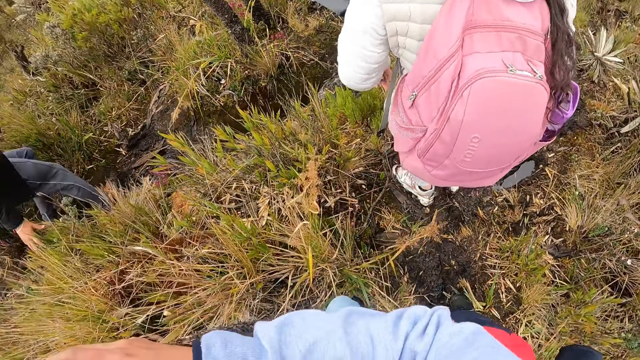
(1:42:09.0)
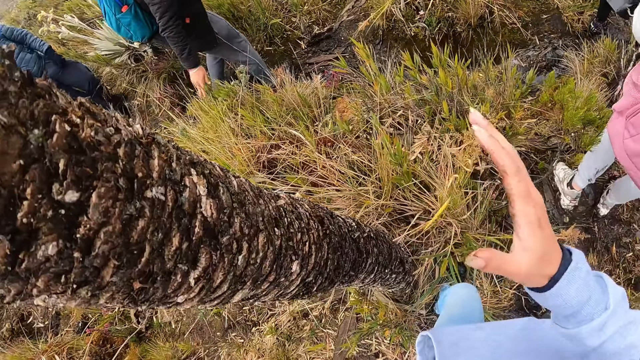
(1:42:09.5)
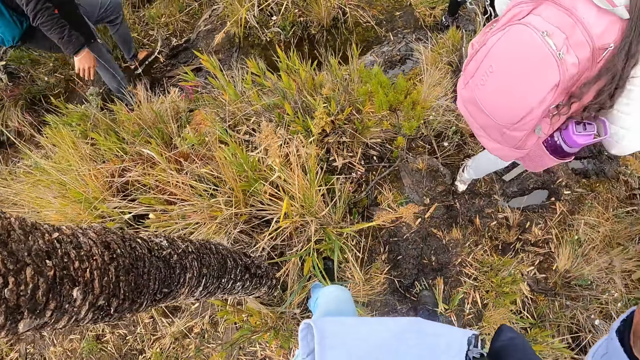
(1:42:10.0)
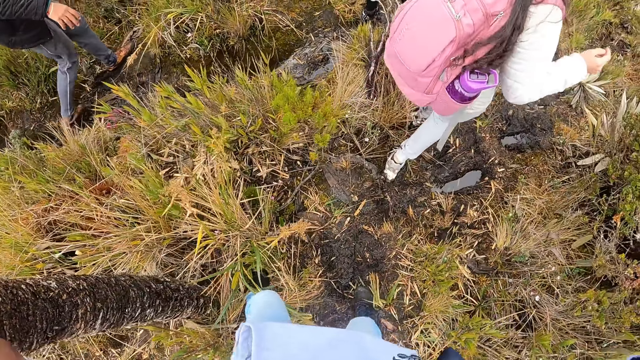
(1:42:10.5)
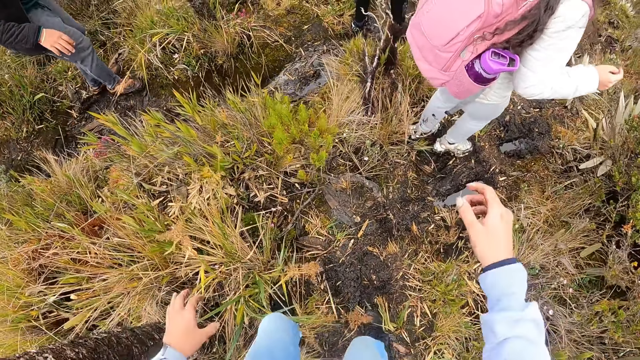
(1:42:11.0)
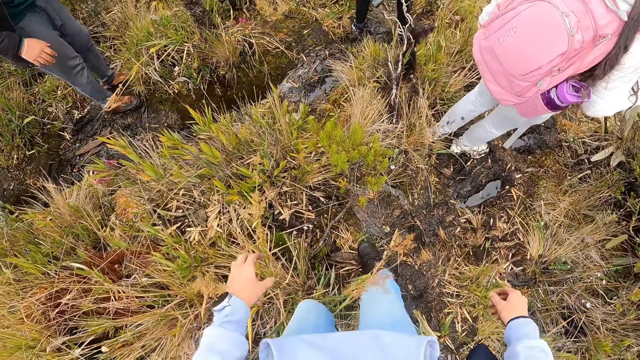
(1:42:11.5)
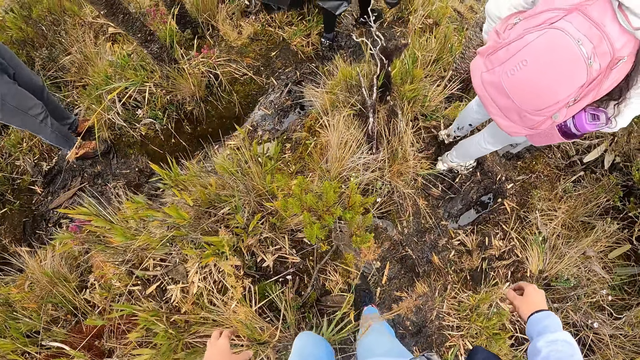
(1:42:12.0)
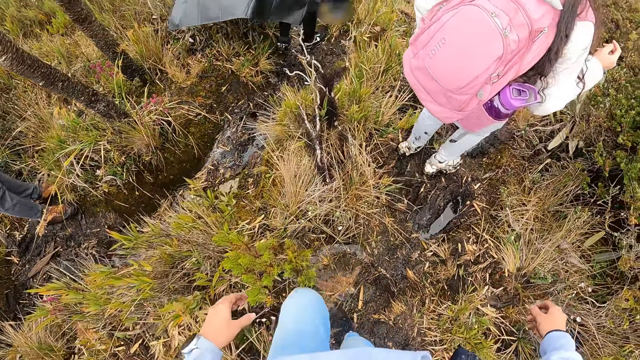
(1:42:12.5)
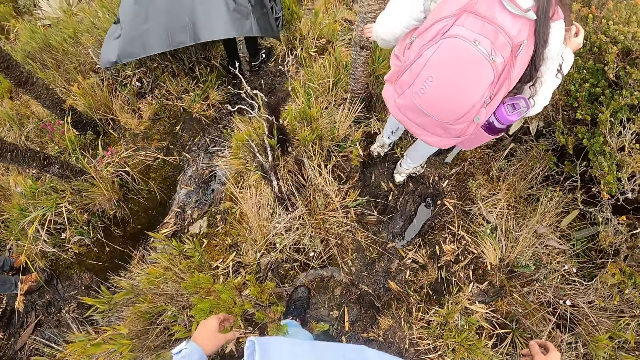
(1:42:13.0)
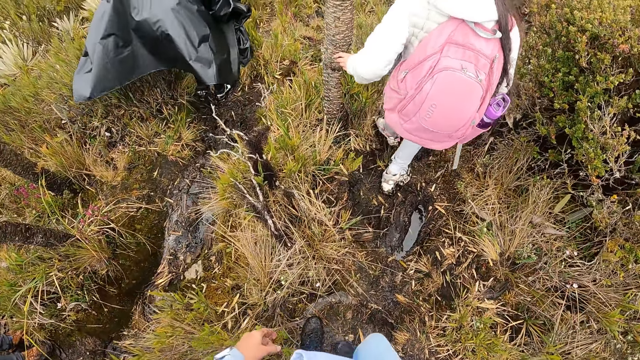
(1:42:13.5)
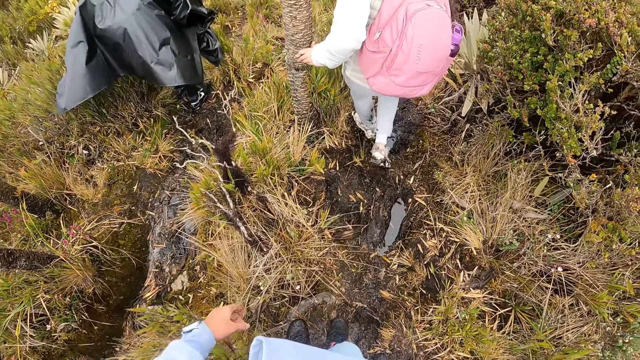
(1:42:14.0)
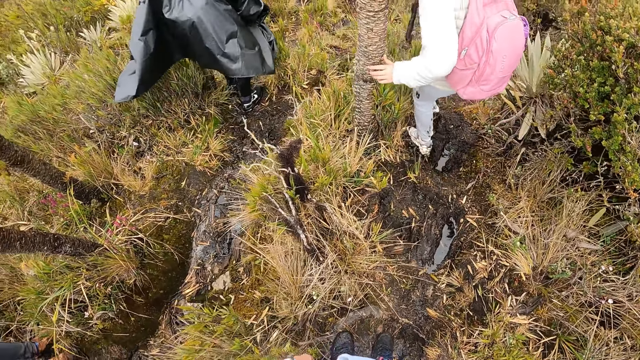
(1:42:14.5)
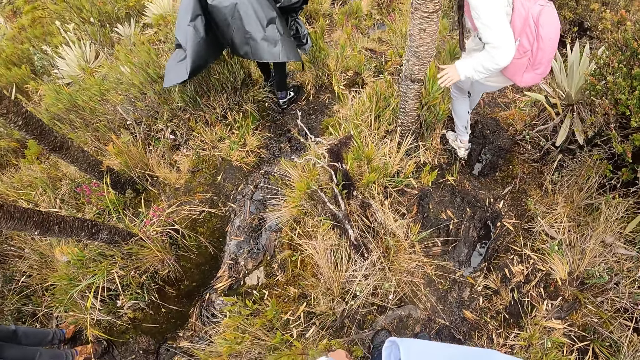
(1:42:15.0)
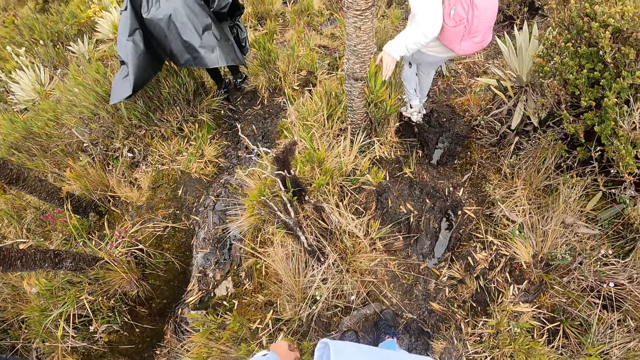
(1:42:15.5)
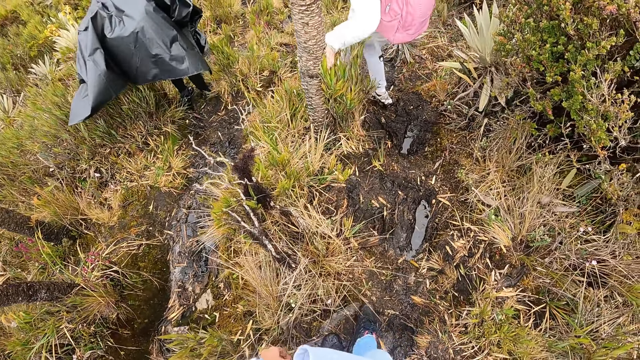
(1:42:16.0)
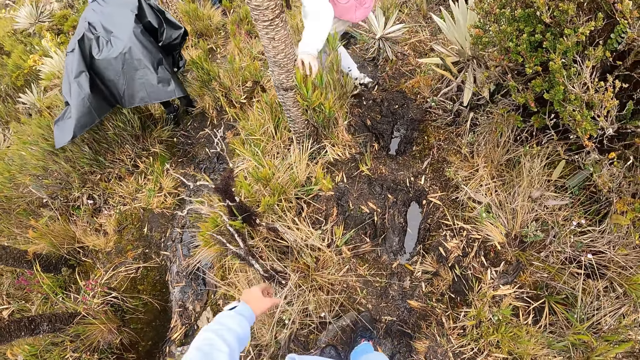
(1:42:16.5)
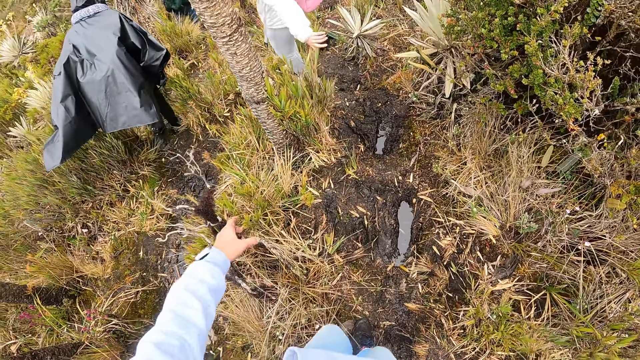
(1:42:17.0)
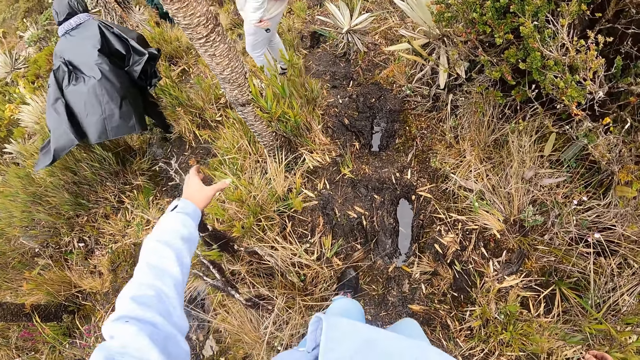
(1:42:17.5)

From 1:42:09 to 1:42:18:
The camera wearer holds the tree with her right hand.

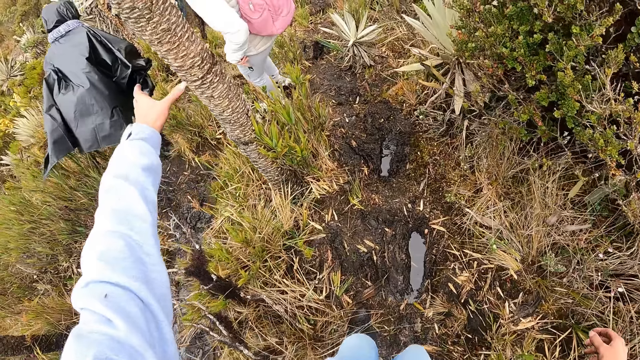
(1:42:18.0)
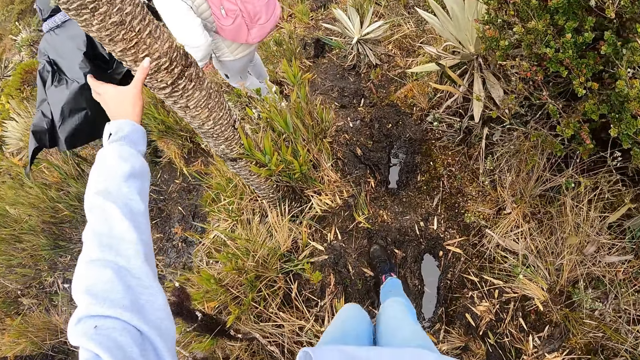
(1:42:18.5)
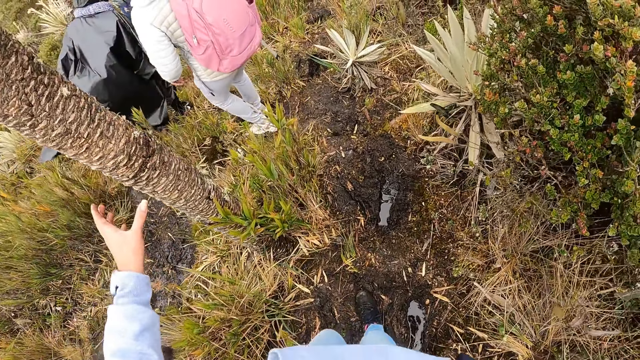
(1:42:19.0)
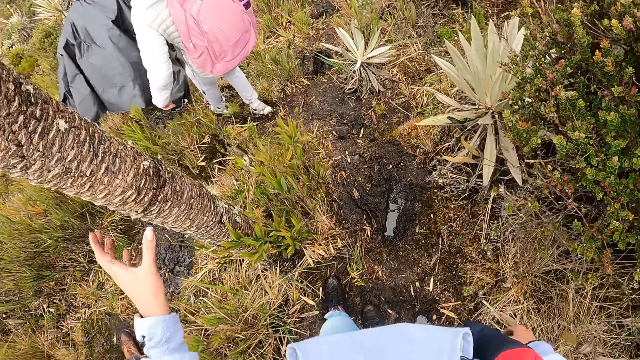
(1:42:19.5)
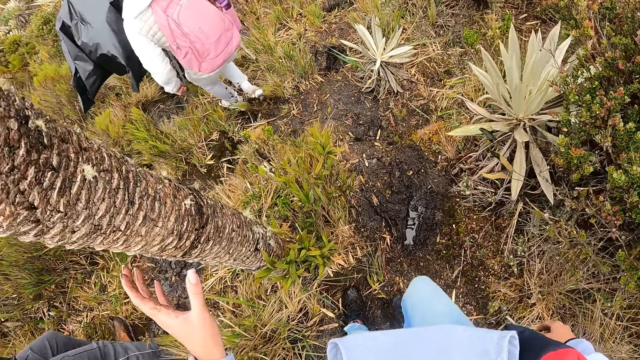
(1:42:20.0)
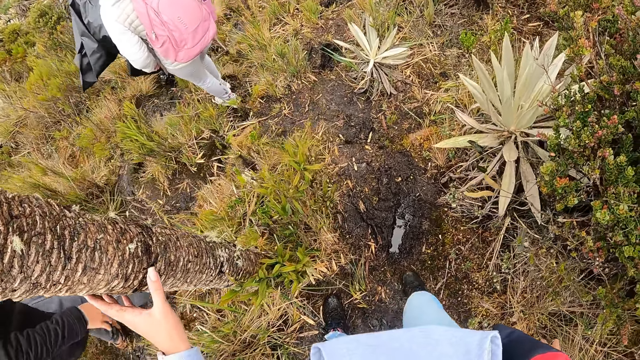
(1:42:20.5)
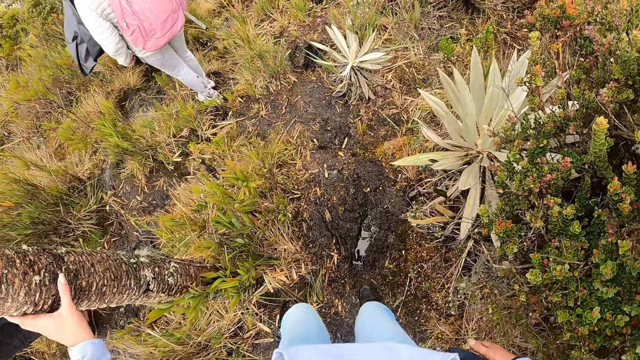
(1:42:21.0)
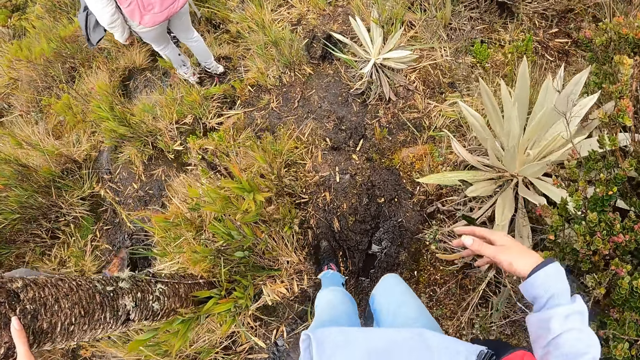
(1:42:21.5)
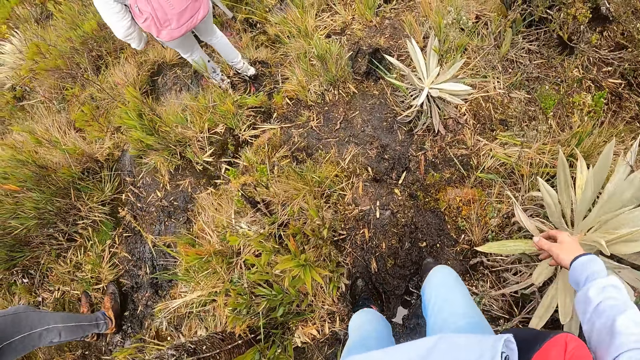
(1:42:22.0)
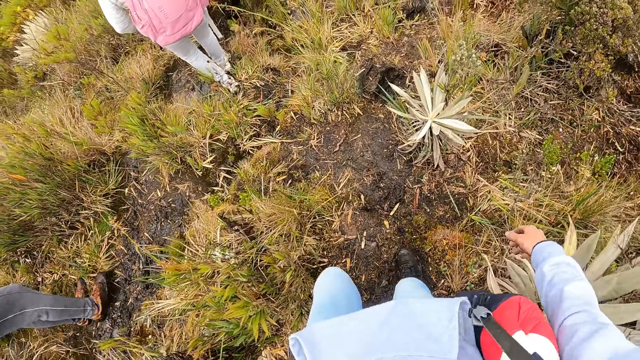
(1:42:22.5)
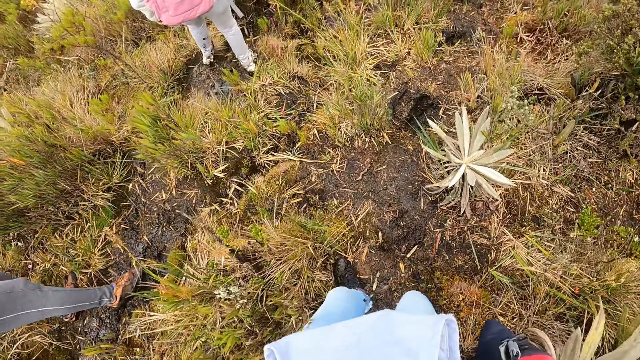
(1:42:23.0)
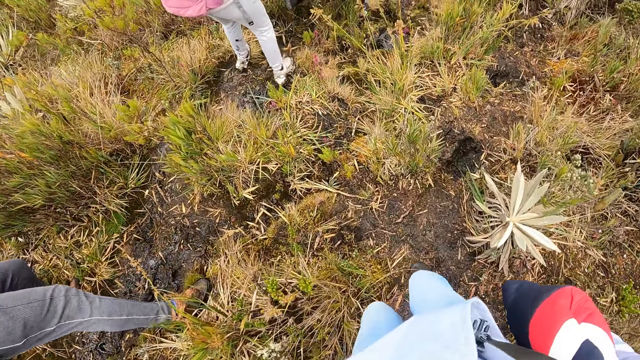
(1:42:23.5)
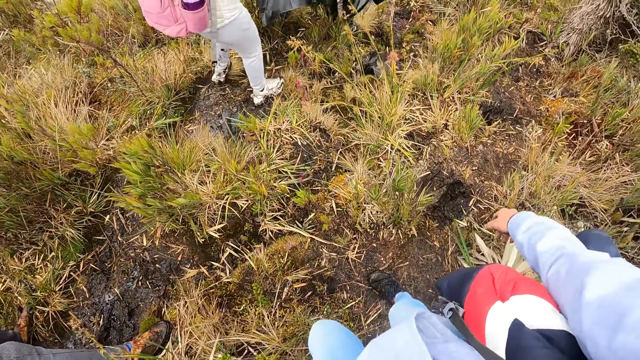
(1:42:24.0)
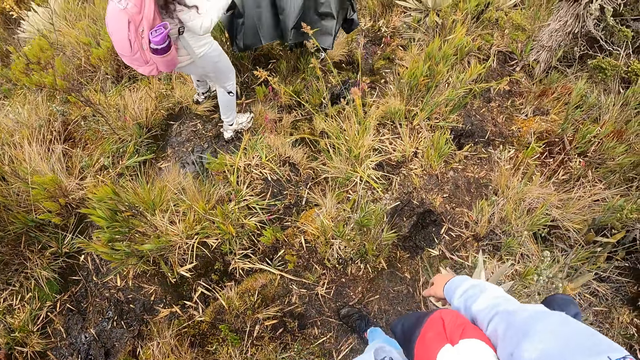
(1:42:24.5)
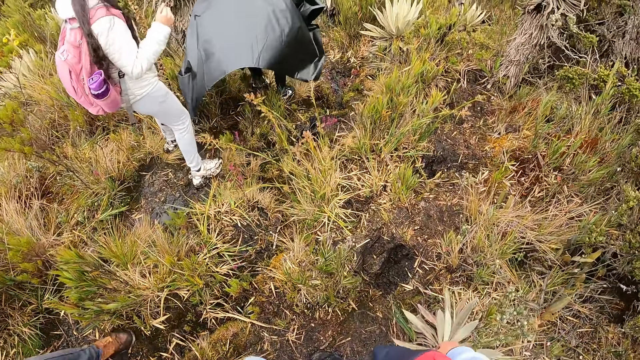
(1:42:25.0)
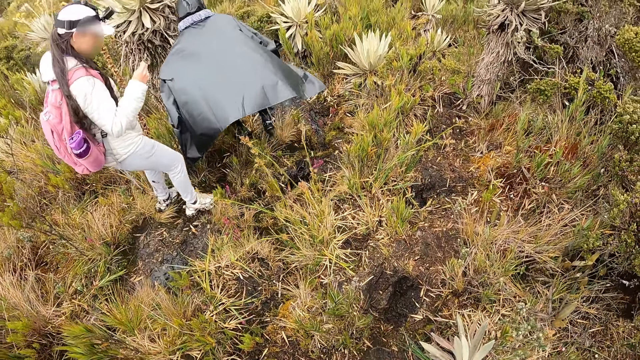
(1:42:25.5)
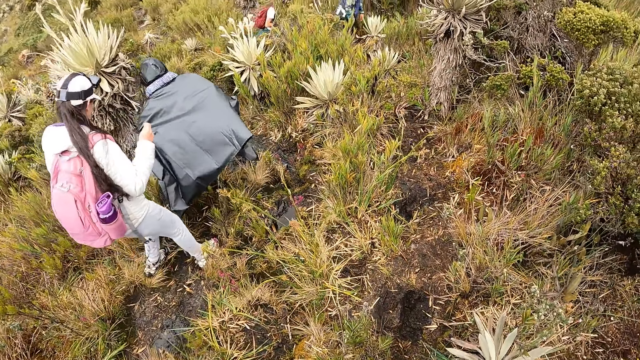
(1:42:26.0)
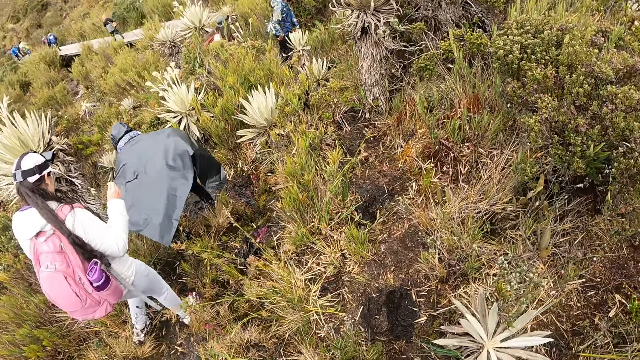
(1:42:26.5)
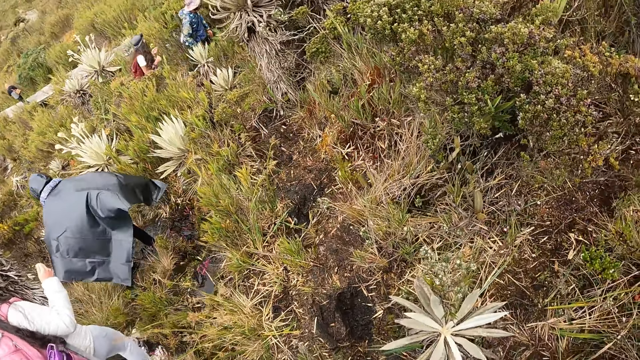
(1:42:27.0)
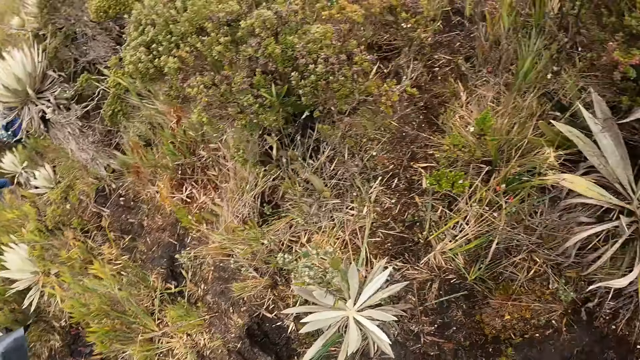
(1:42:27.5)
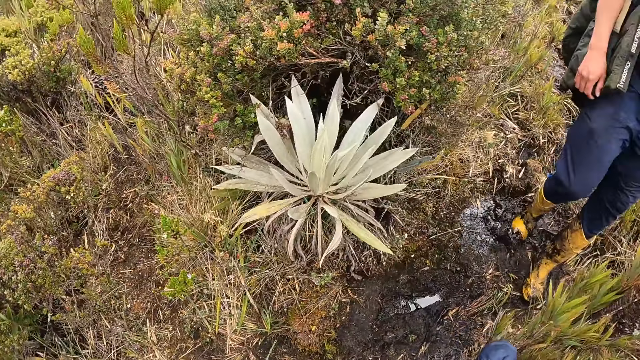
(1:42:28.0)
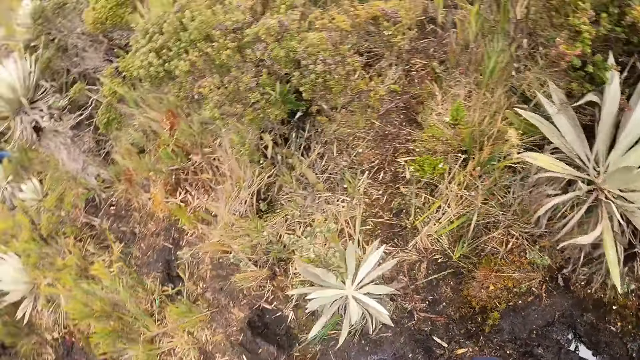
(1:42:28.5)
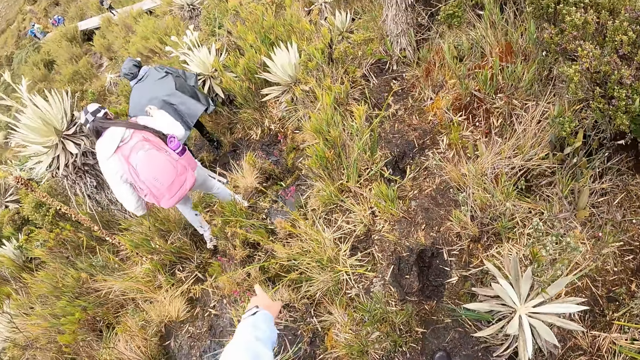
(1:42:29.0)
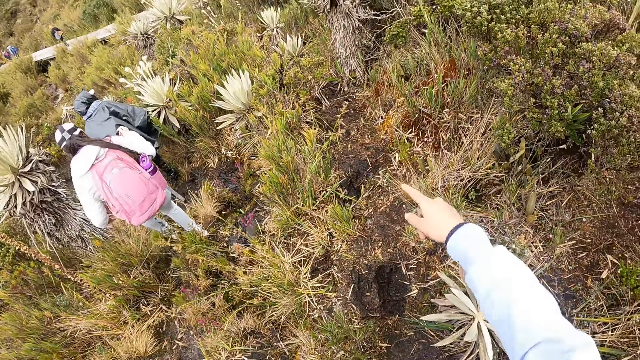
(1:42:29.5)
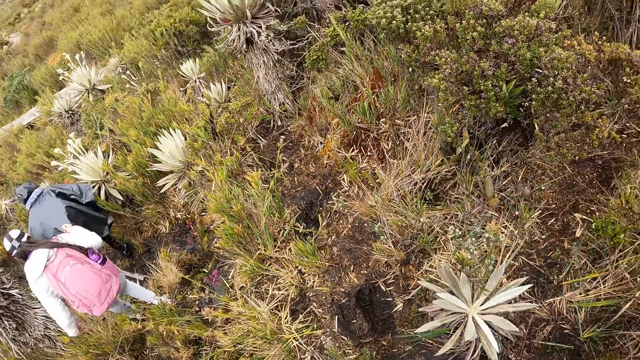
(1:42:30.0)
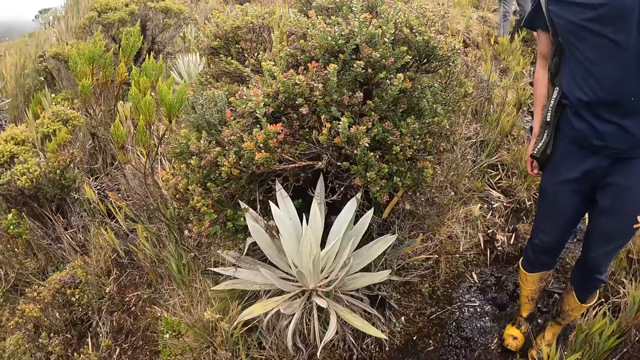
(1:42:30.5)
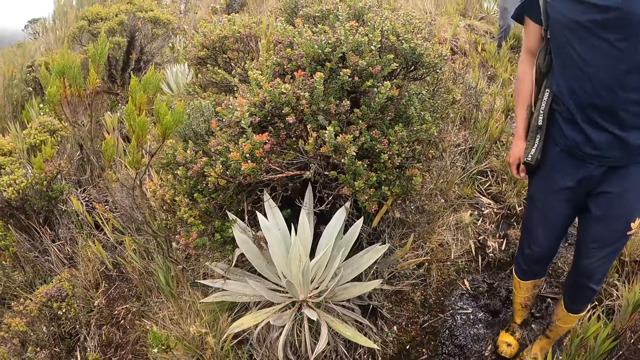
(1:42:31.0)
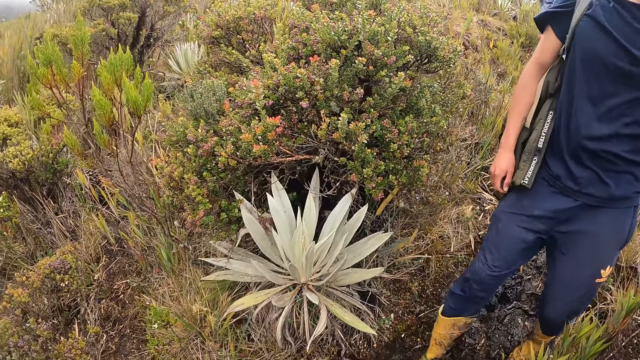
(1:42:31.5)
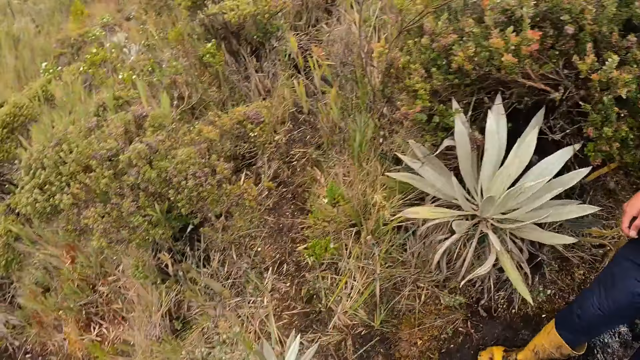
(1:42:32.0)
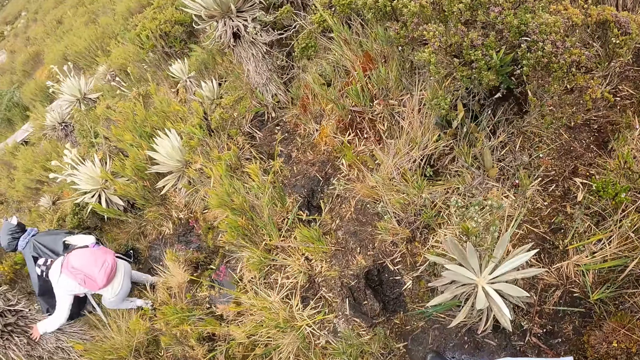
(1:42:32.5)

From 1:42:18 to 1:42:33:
The camera wearer holds a tree with her left hand. She looks around the bushes.
